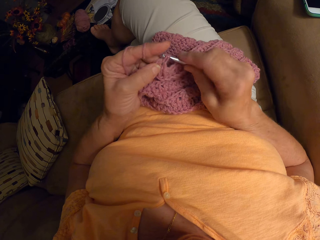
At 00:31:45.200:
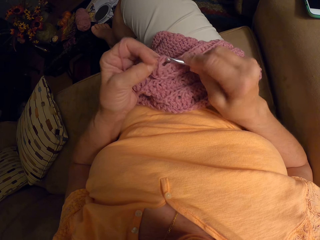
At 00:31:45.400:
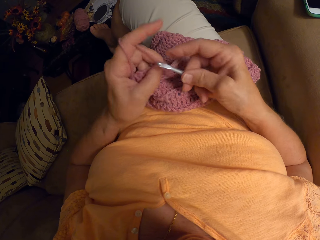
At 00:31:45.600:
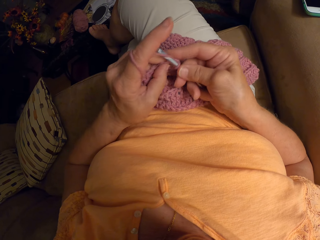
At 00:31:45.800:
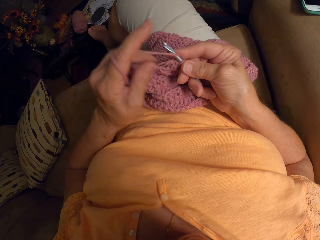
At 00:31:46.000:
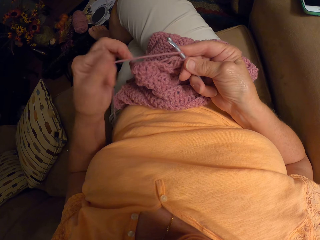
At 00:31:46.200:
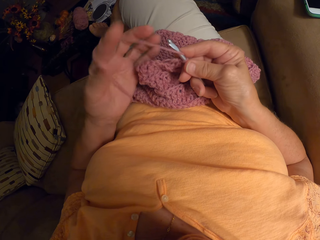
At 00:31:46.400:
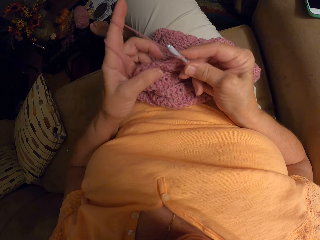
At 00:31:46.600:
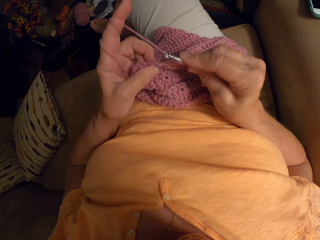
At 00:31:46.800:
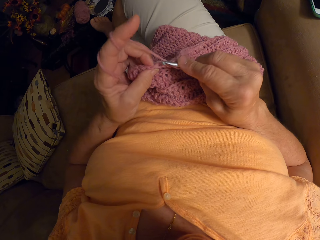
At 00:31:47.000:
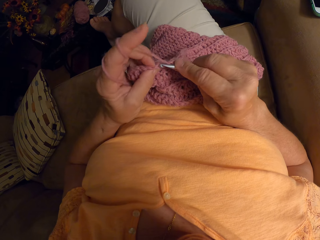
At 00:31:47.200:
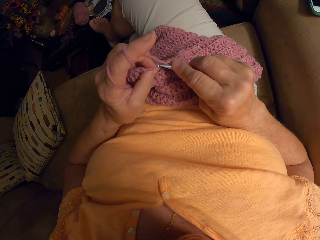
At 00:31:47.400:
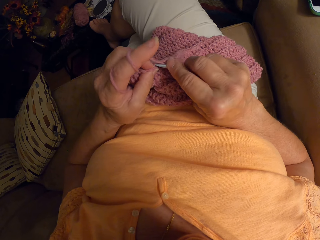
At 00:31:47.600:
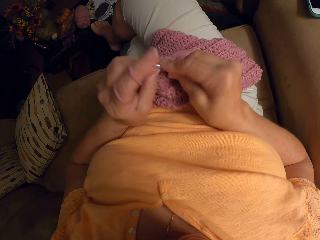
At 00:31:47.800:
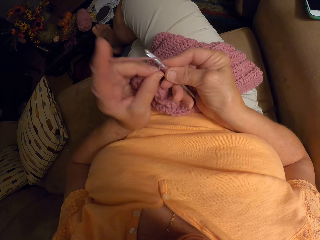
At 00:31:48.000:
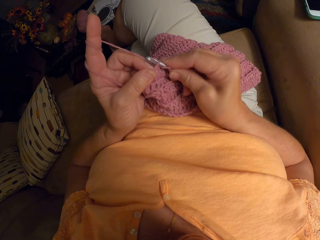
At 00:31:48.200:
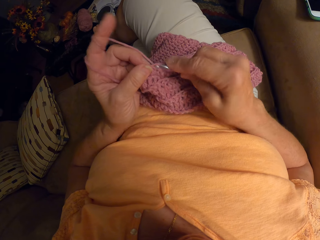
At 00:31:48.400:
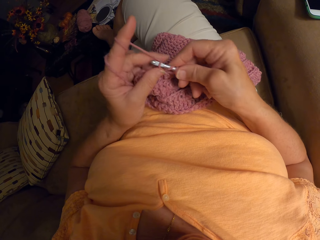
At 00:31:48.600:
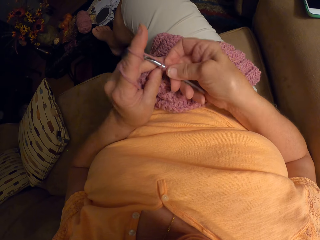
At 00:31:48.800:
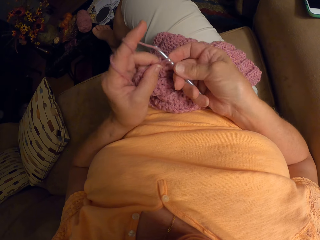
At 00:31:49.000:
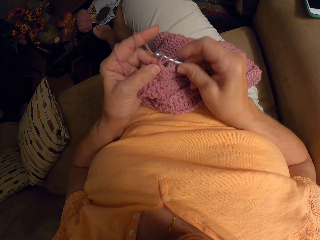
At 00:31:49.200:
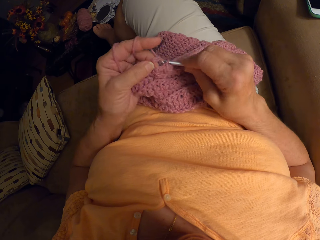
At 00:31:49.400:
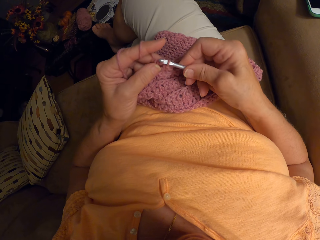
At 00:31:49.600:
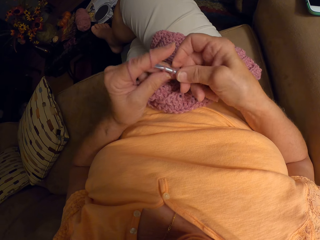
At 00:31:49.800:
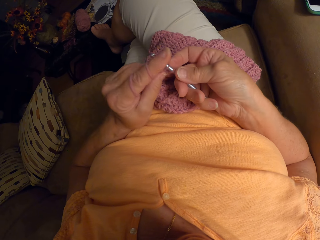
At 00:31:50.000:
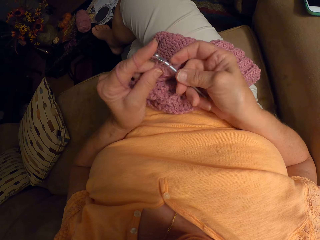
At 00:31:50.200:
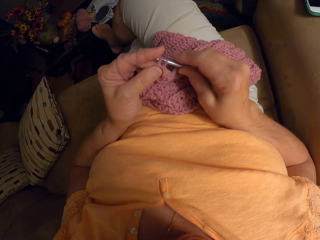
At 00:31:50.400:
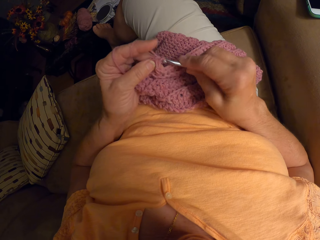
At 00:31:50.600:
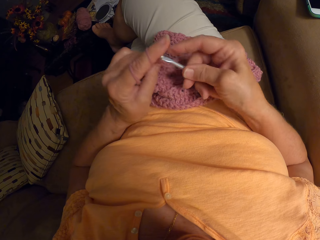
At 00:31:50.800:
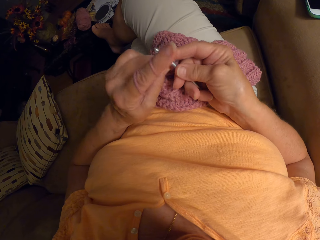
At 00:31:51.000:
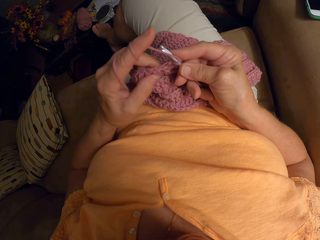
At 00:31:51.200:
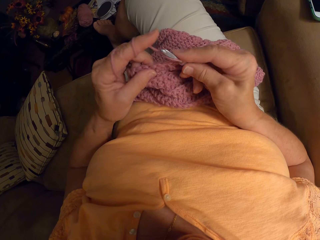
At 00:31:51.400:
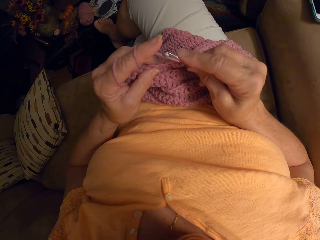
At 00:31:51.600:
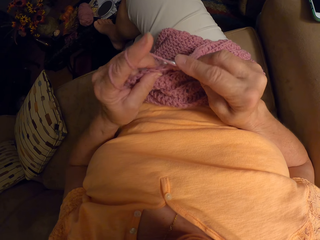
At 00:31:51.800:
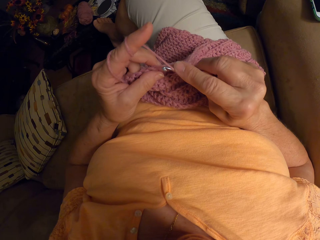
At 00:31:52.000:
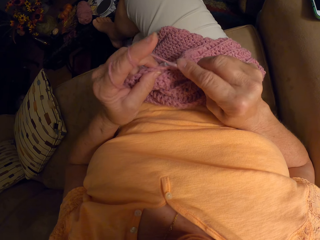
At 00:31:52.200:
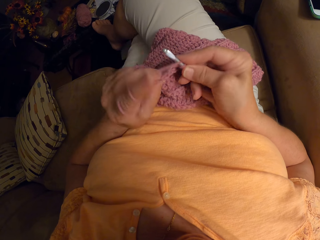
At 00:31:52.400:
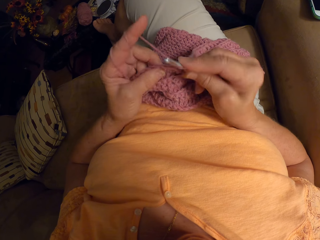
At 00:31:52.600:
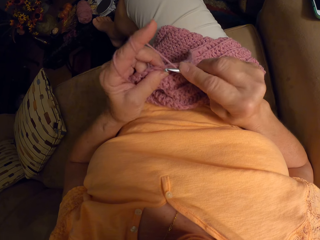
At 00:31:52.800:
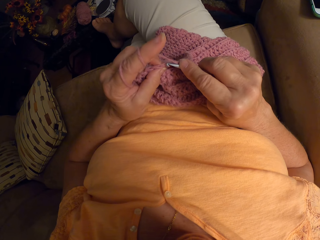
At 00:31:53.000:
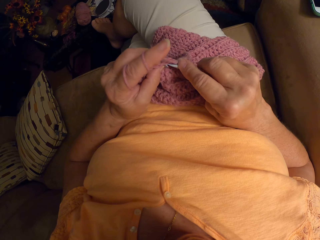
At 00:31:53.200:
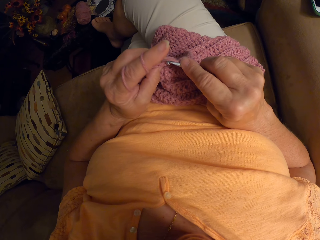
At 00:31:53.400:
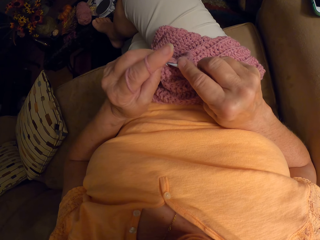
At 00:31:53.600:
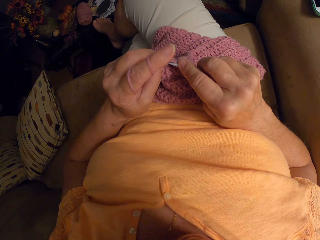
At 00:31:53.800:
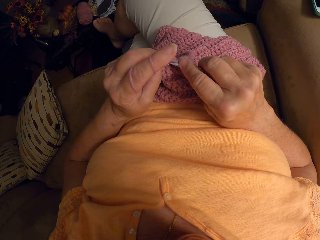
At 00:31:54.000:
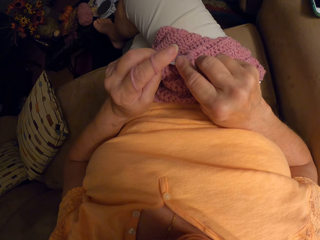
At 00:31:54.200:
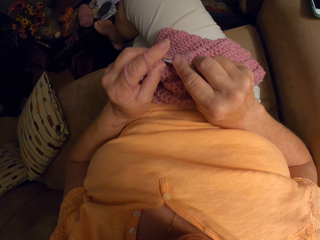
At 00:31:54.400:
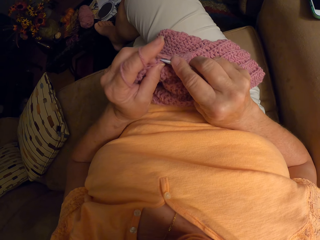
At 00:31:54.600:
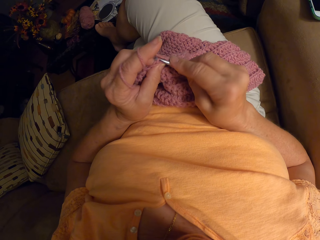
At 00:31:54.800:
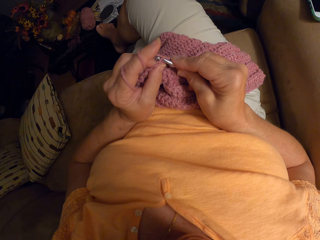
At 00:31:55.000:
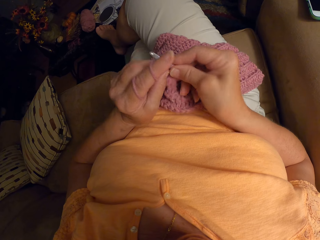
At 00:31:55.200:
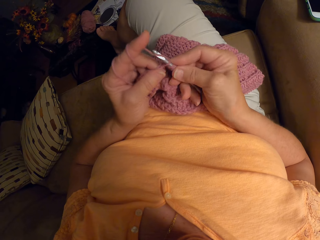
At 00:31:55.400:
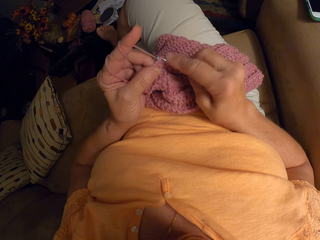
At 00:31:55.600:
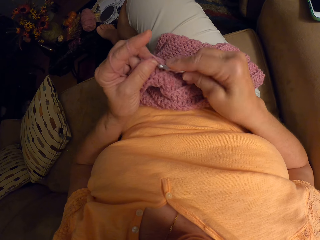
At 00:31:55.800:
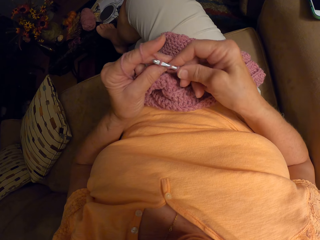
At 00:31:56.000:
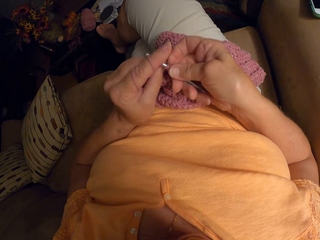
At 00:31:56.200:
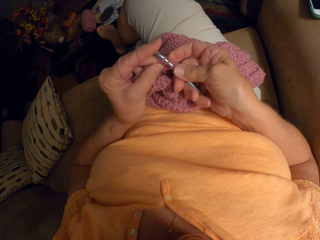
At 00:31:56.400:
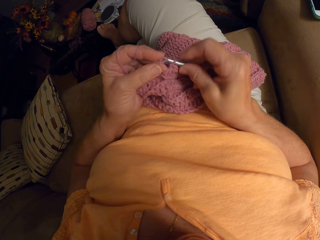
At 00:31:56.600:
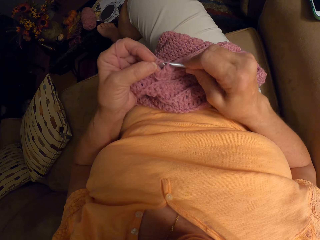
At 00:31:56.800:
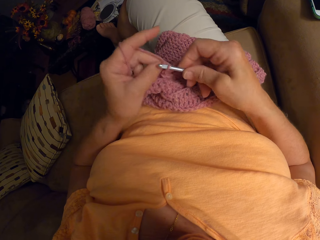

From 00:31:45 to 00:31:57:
The camera wearer adjusts the thread. They knit the garment.

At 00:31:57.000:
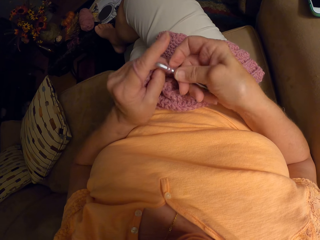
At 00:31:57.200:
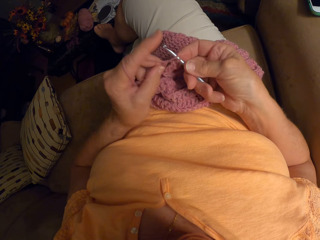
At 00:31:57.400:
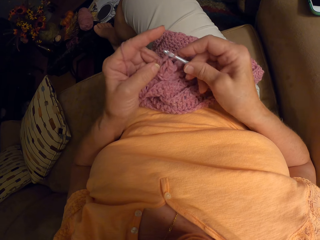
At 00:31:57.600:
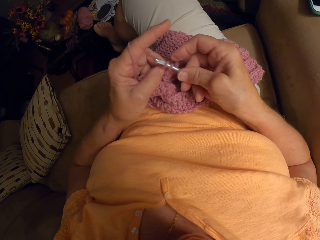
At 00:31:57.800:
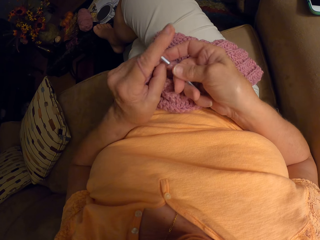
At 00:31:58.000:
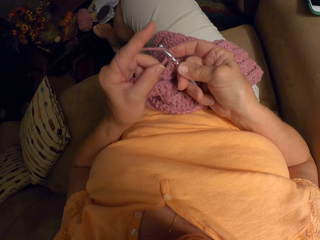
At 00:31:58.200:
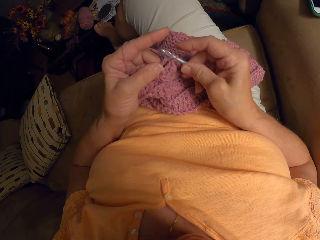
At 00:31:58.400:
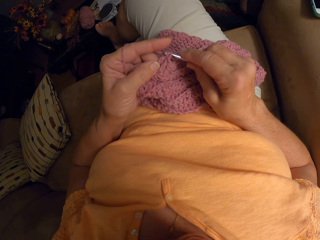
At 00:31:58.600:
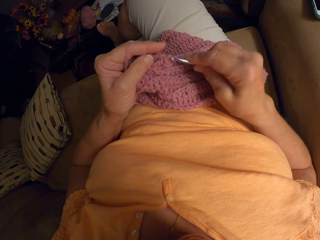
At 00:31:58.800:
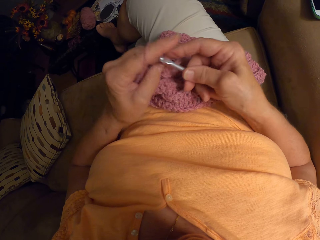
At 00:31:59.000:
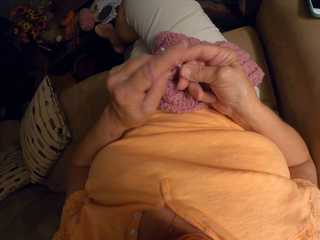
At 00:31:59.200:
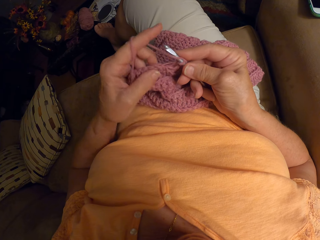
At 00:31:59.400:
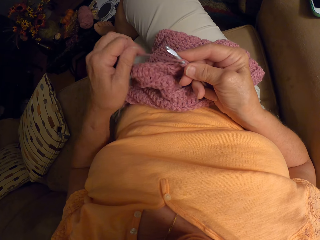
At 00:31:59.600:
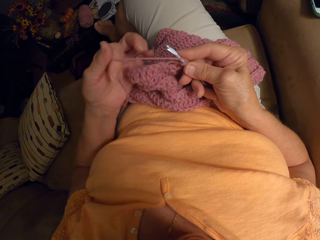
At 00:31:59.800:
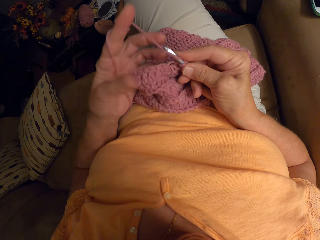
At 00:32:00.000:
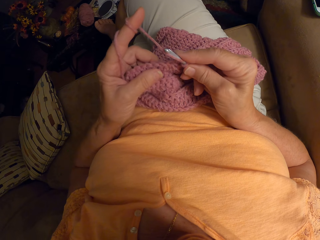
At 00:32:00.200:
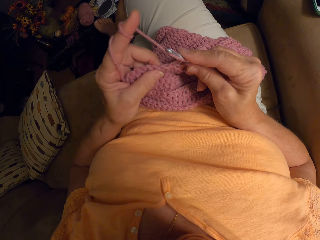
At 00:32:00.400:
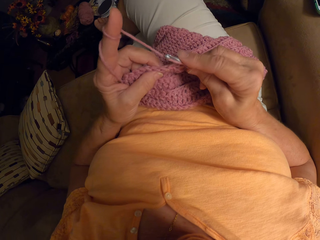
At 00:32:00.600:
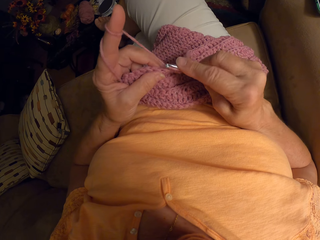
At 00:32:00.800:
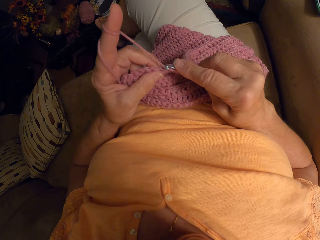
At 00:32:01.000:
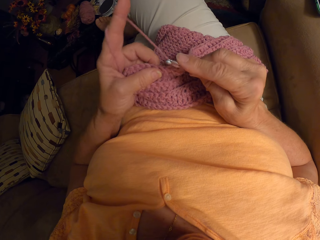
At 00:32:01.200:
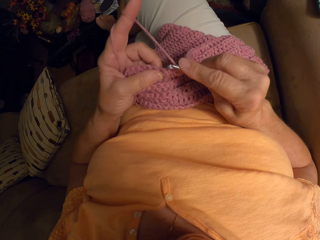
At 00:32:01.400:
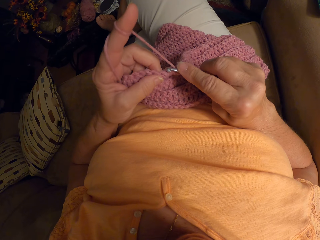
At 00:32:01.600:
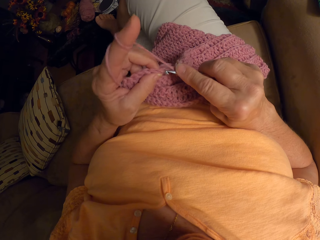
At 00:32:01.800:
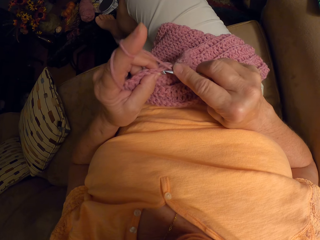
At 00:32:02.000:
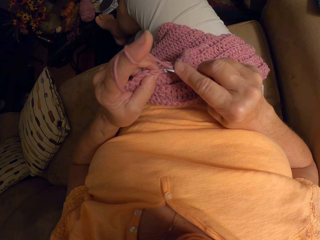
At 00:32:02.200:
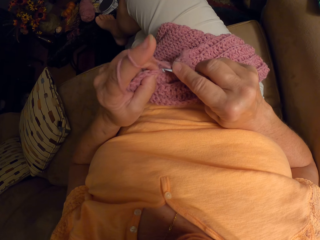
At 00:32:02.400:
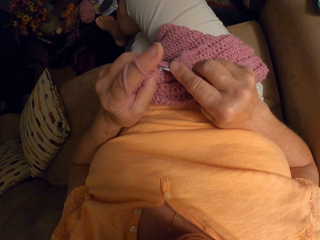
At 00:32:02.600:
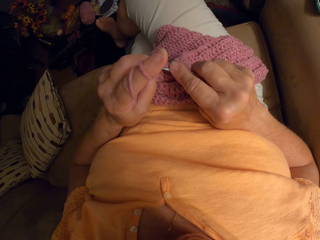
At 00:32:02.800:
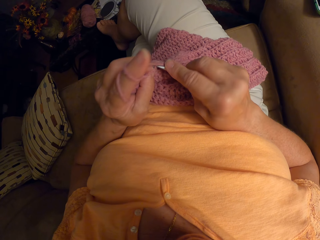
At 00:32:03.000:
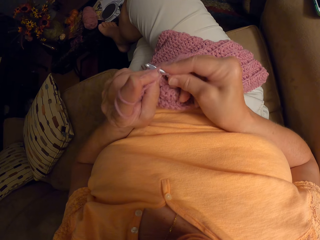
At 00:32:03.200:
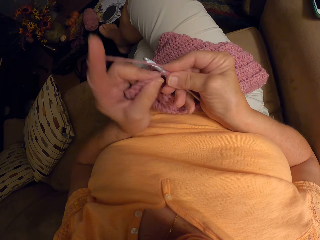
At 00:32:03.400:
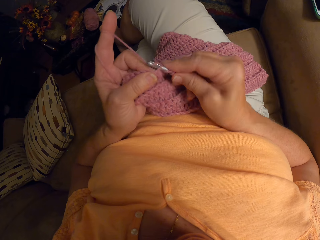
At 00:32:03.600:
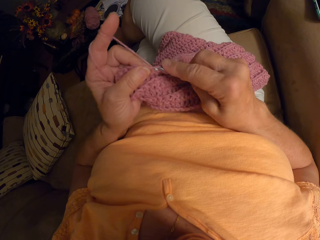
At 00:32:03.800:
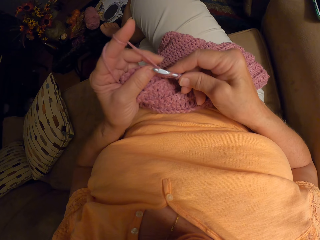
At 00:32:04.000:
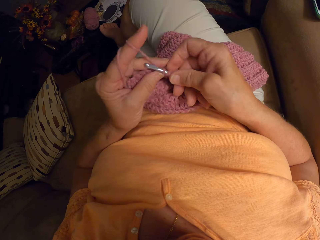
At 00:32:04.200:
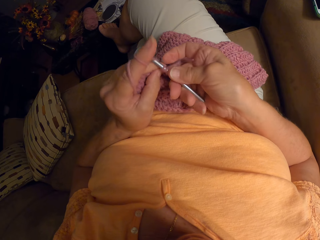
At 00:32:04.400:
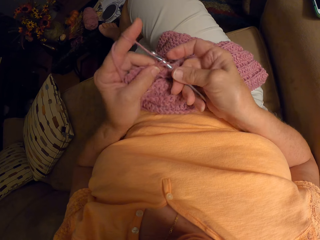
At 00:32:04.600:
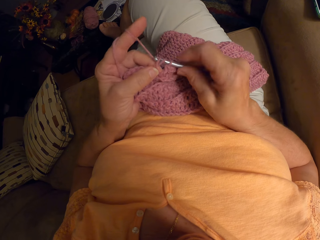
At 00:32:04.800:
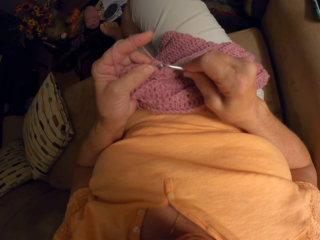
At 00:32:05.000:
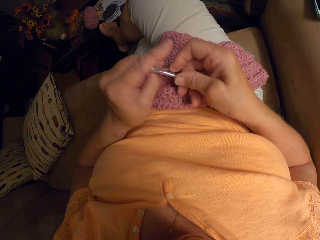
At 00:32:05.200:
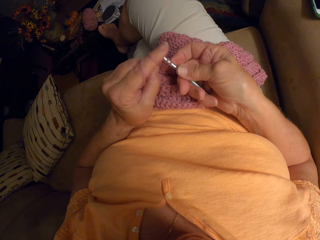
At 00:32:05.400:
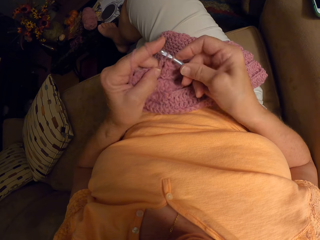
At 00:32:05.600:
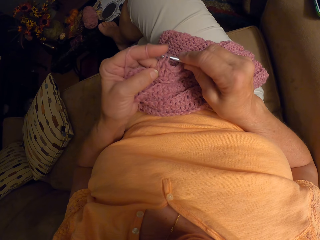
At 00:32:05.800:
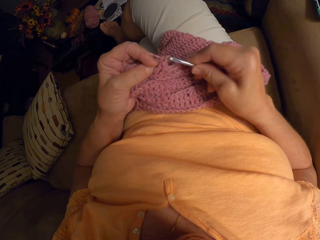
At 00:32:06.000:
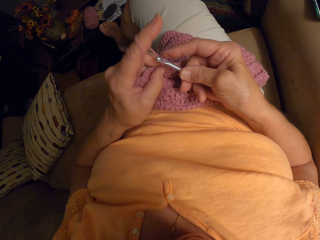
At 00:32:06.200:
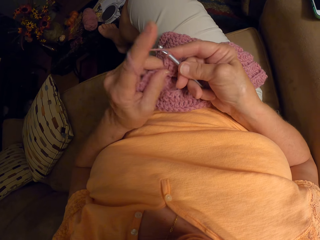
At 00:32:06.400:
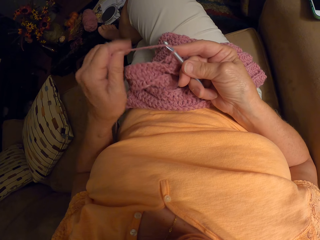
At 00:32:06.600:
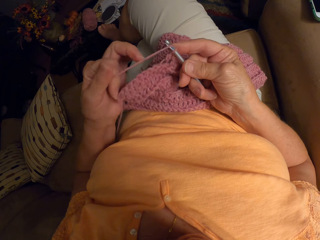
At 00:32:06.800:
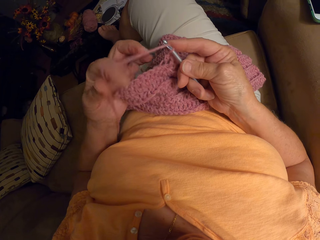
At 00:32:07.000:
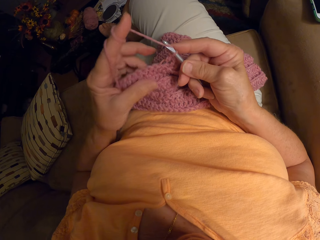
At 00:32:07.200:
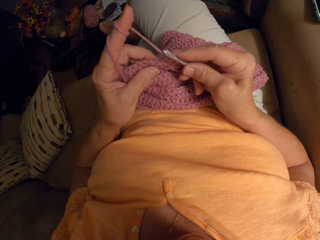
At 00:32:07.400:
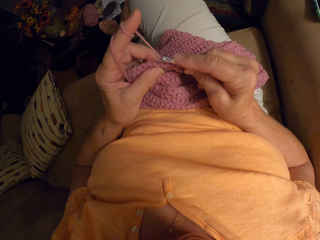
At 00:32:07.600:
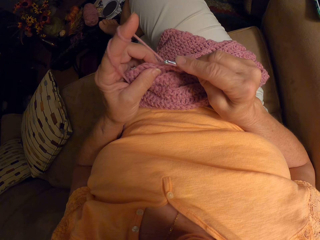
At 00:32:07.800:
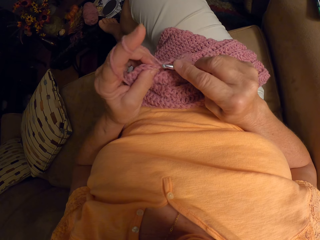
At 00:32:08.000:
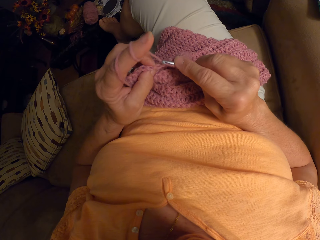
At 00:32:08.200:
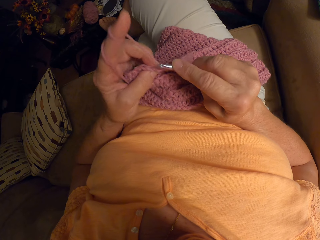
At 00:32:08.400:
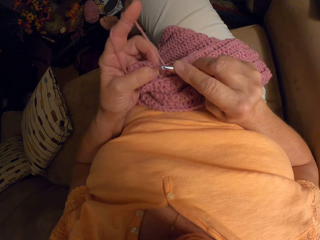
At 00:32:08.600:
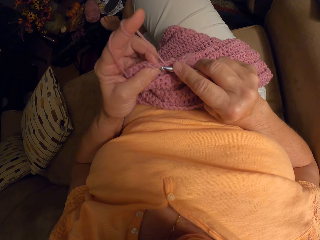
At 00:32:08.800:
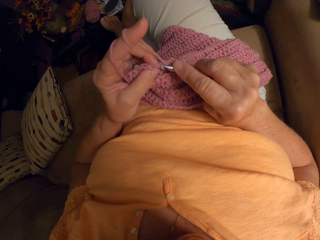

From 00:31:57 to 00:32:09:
The camera wearer adjusts the thread. They knit the garment. They adjust the thread.
